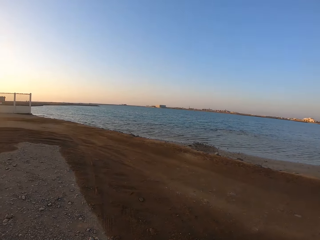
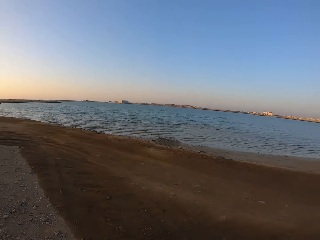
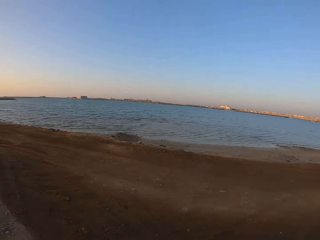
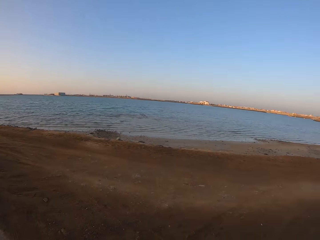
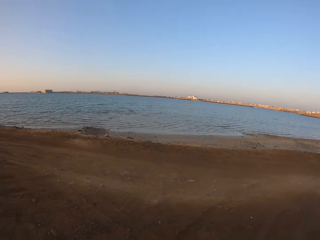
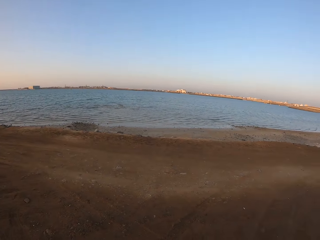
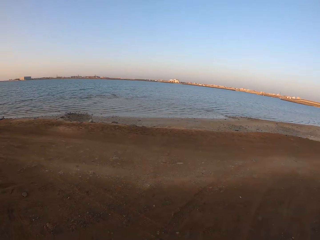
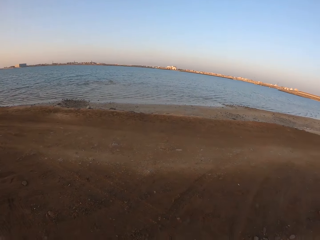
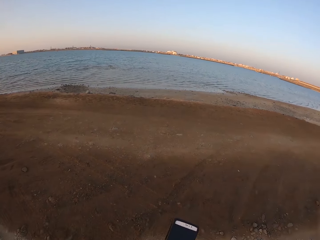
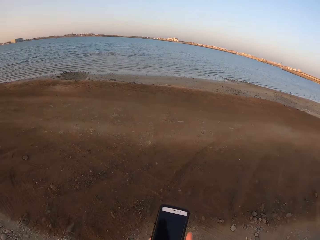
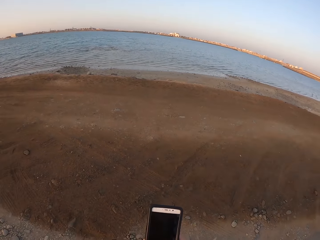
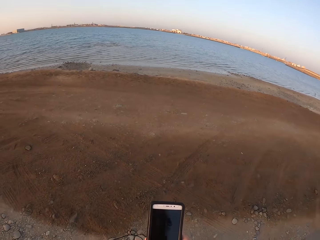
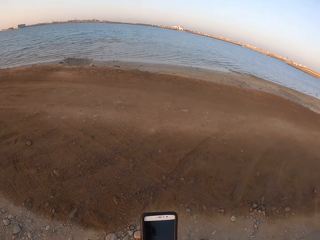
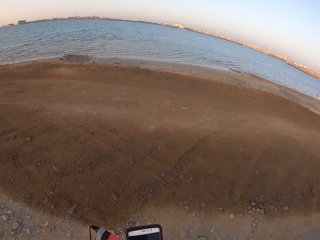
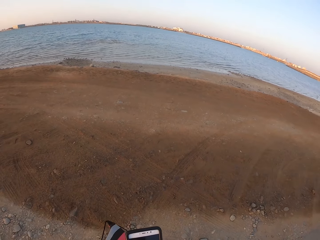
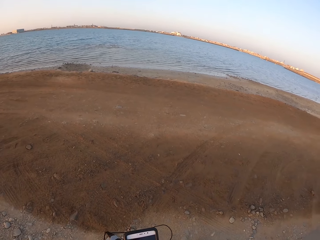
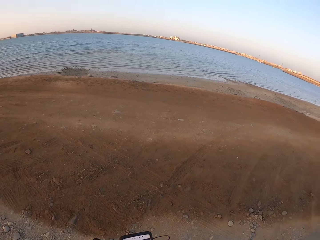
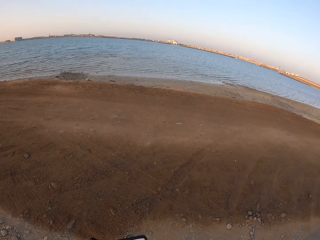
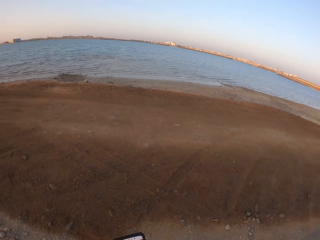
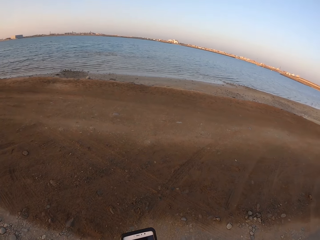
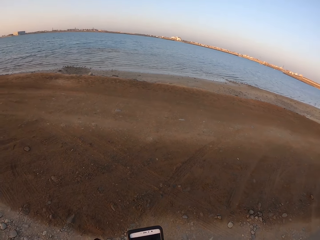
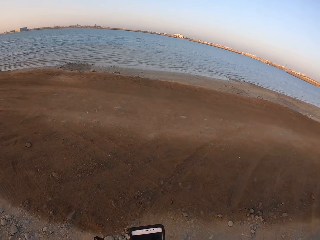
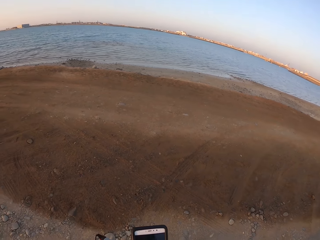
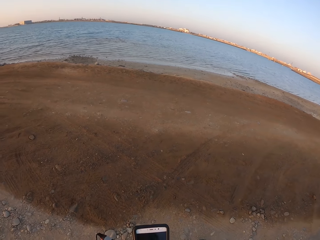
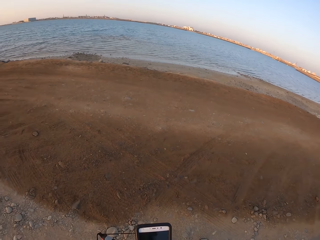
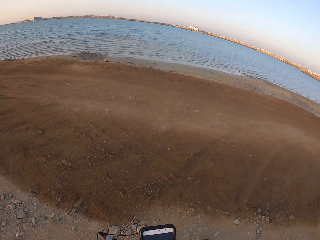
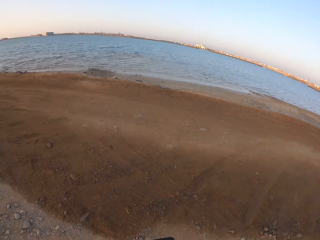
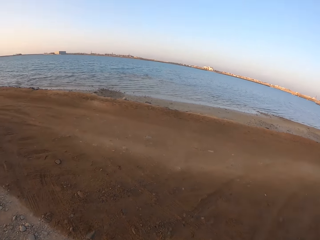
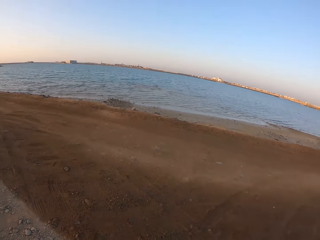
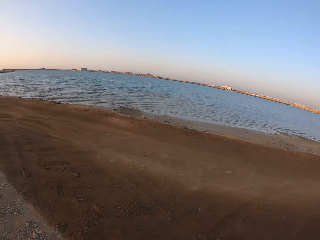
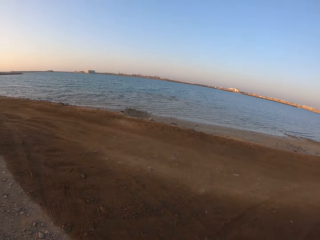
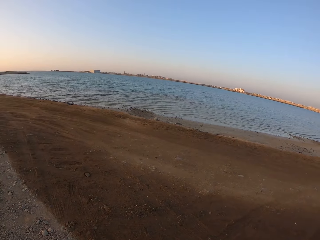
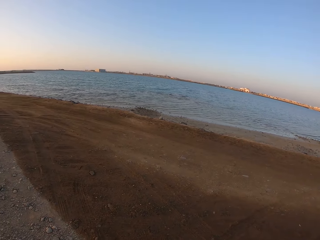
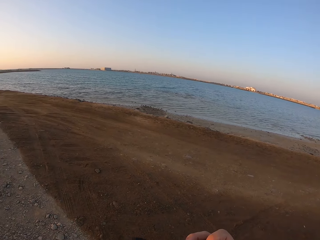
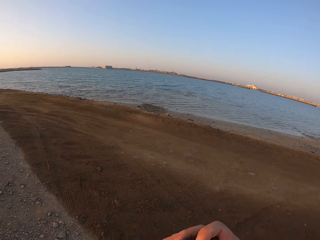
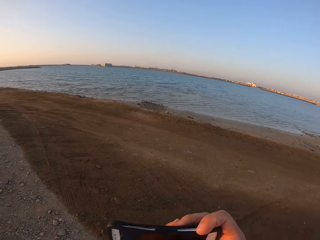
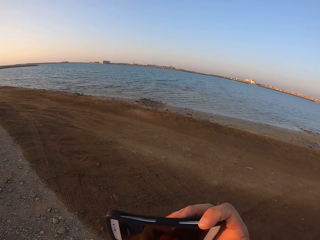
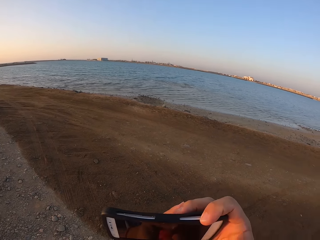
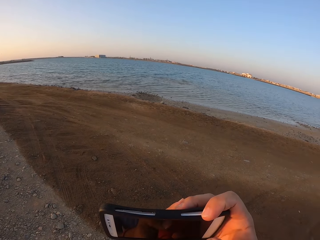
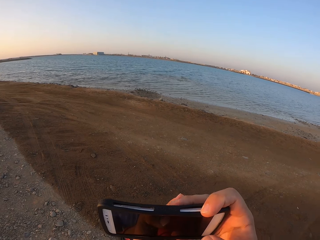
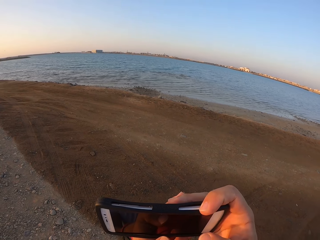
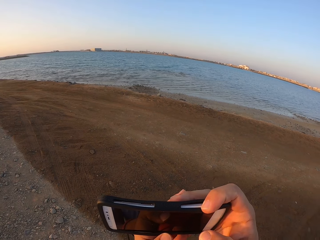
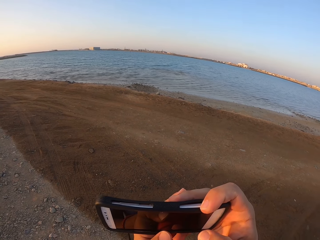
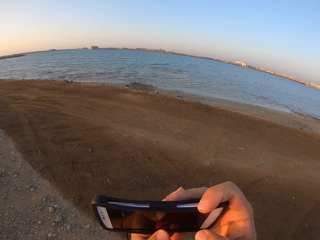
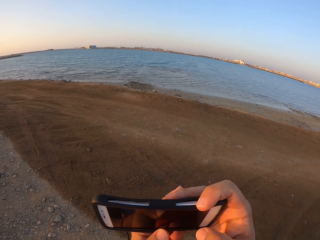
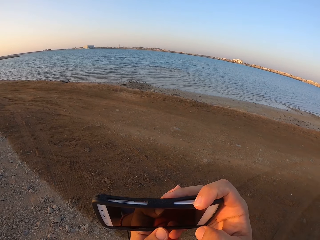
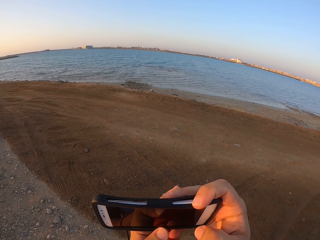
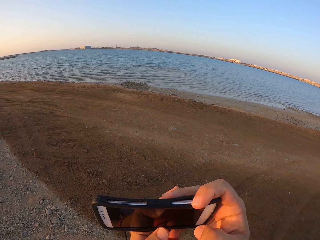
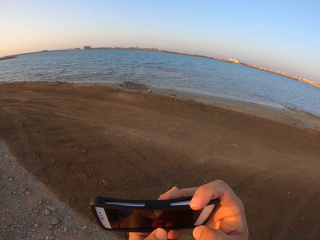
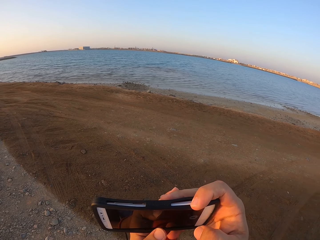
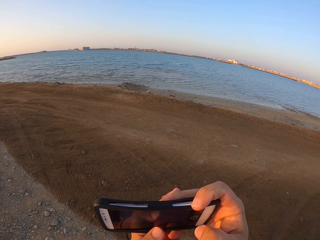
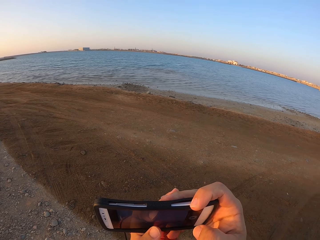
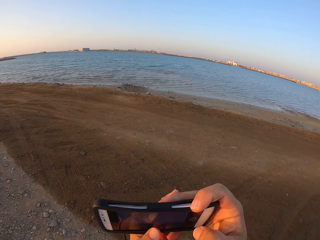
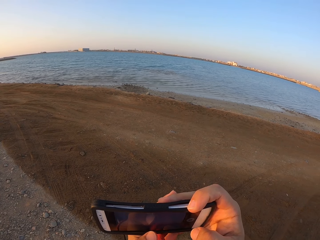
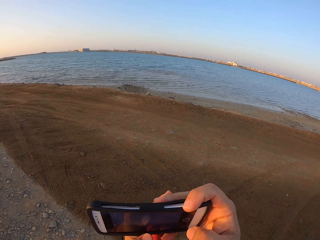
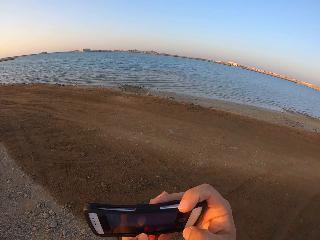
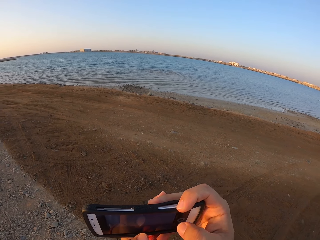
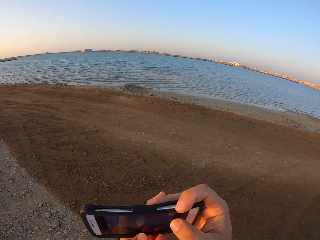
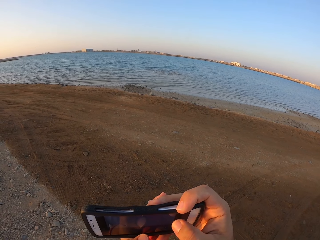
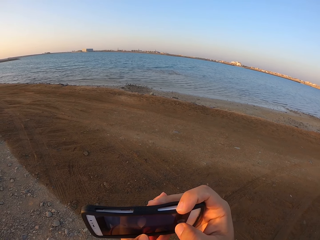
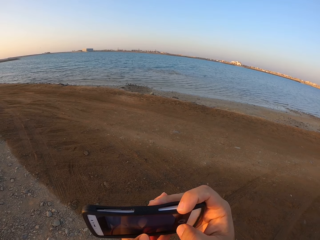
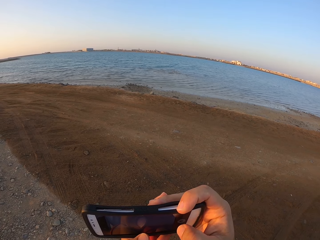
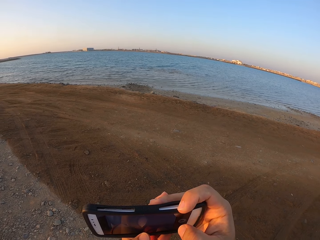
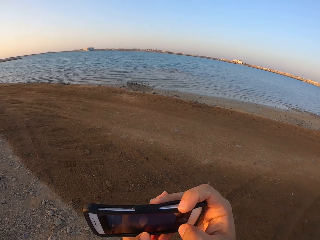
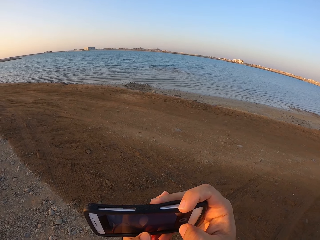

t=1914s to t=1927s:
The camera wearer uses the phone. They look around. They take the picture.

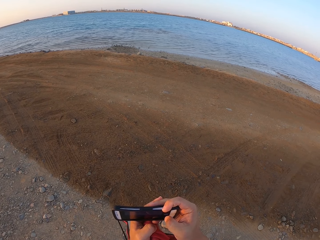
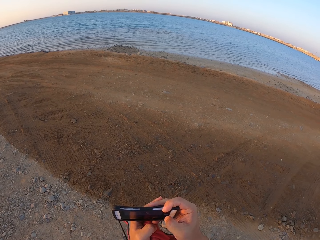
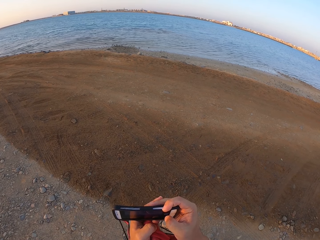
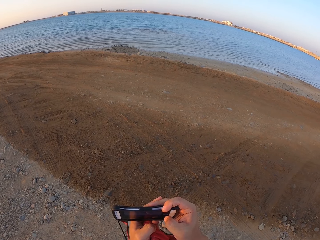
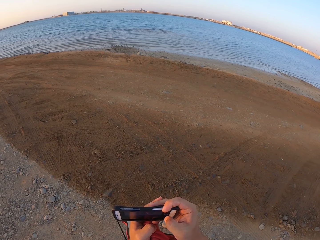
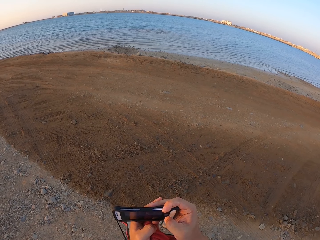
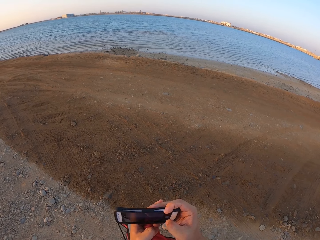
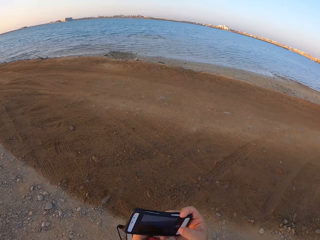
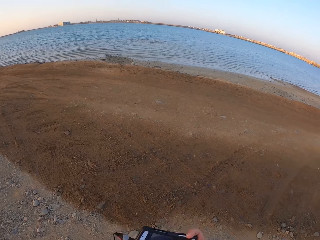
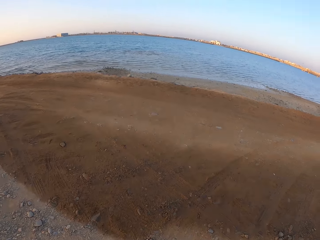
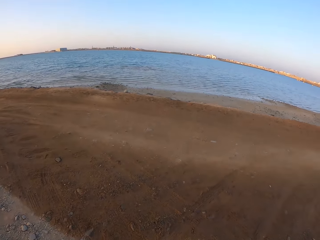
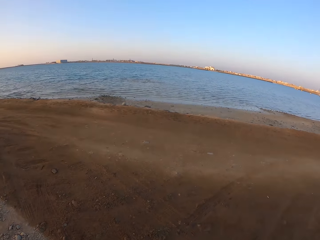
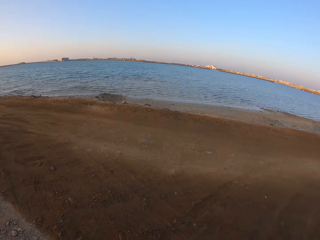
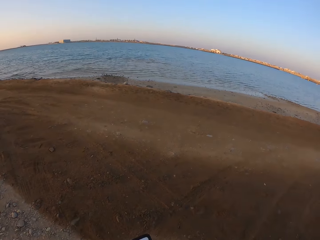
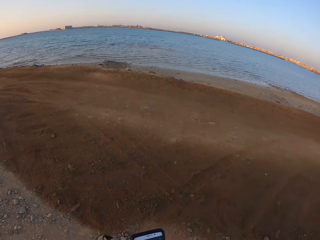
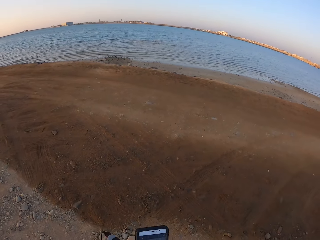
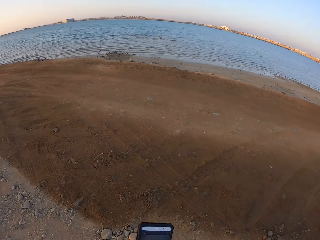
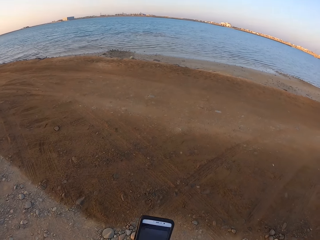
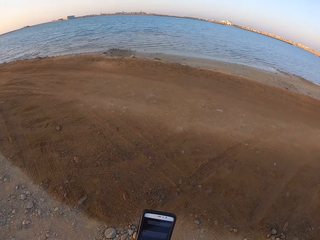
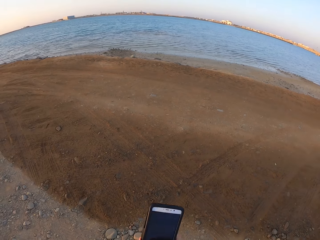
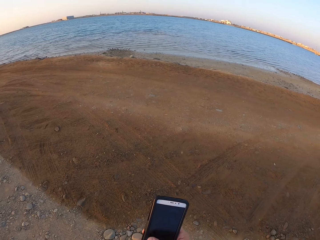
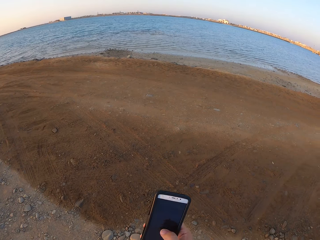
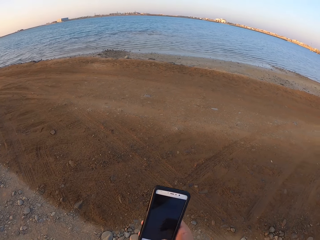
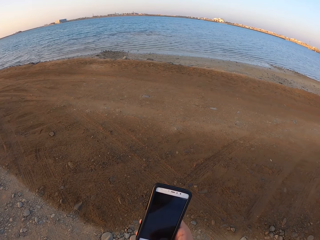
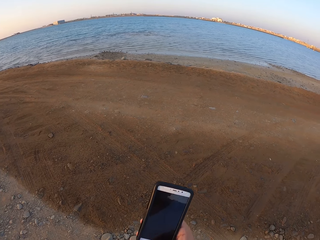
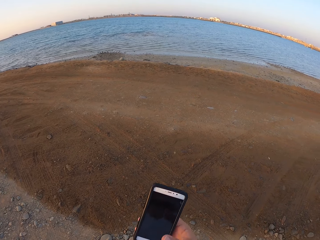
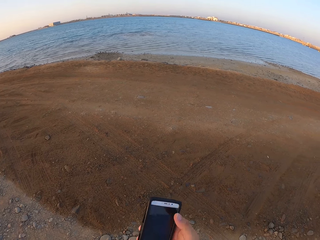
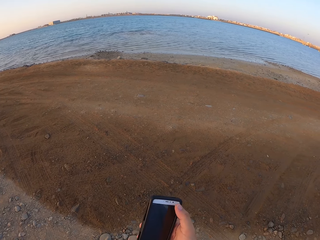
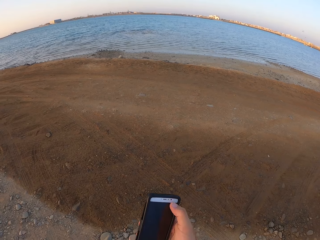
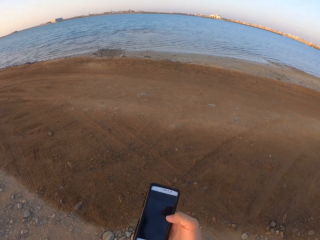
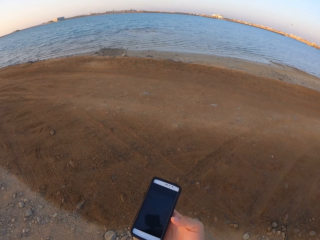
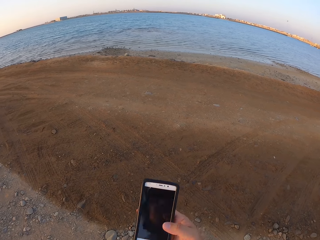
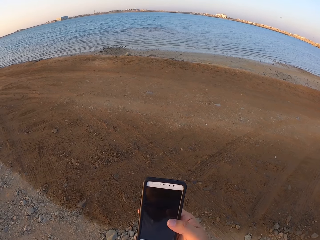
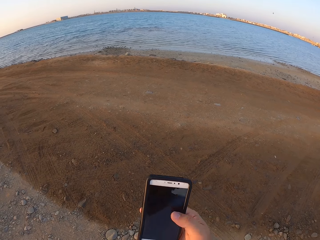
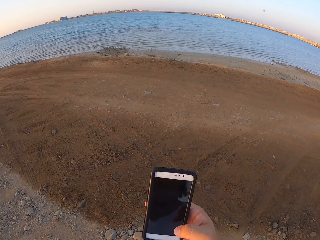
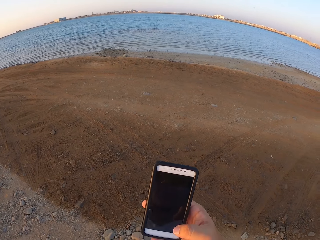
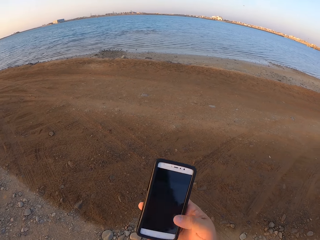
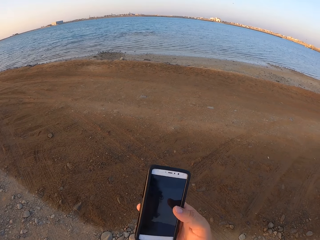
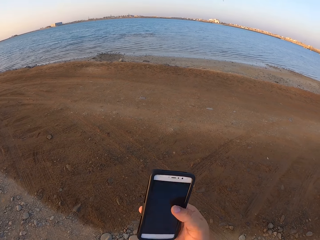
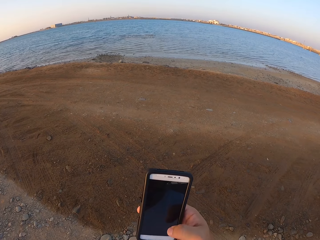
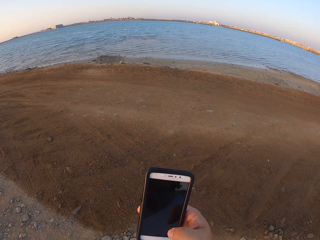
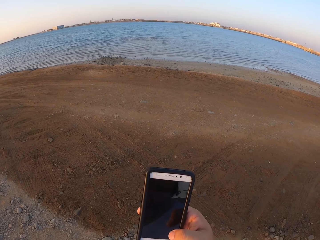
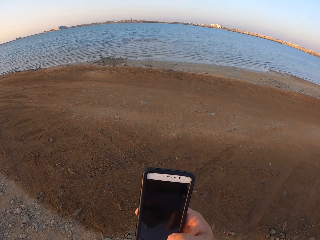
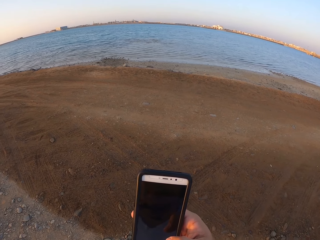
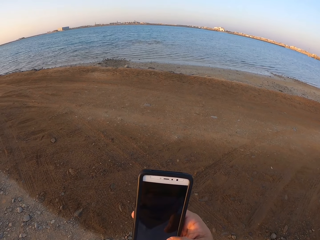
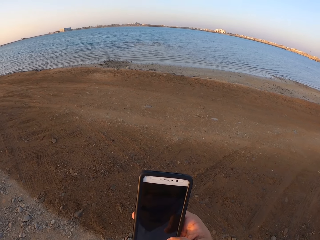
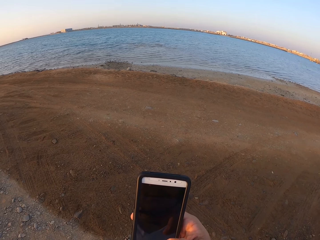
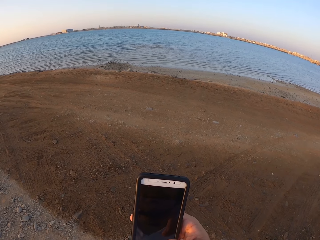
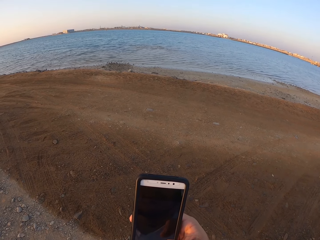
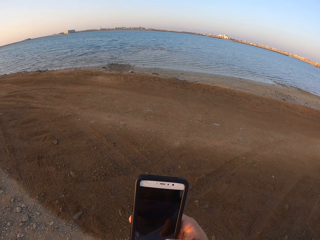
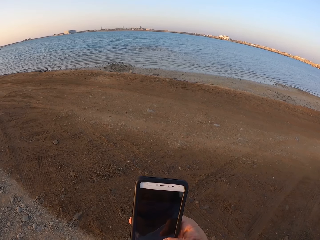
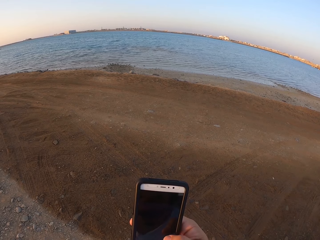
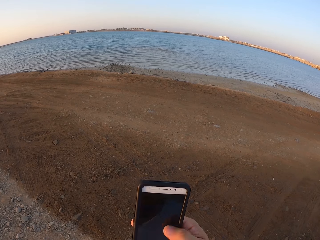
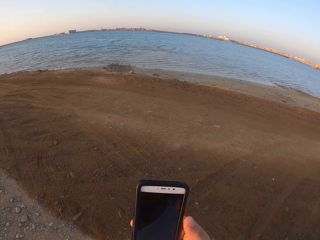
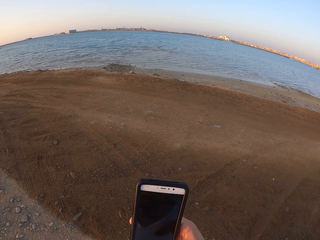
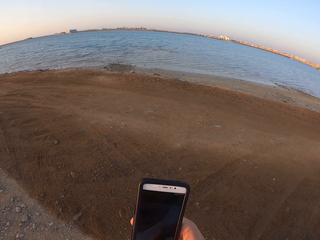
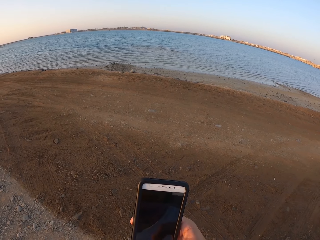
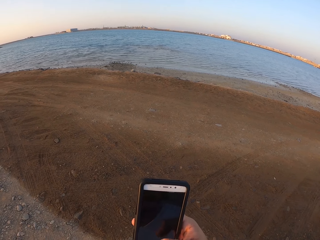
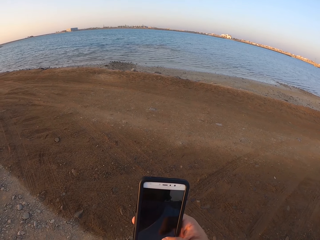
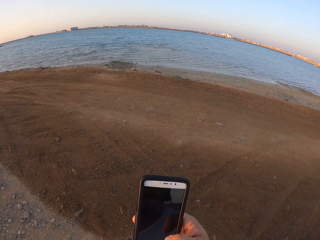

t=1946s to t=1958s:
The camera wearer looks around. They use the phone.
